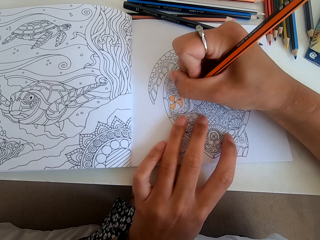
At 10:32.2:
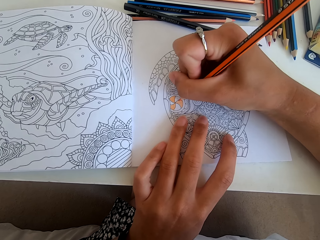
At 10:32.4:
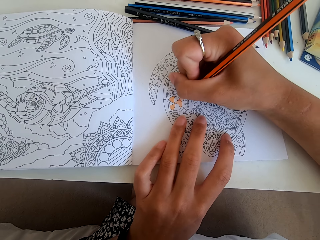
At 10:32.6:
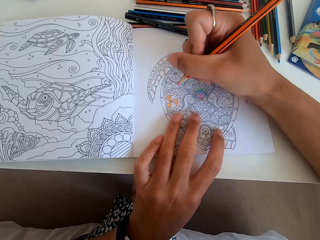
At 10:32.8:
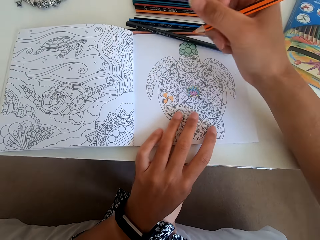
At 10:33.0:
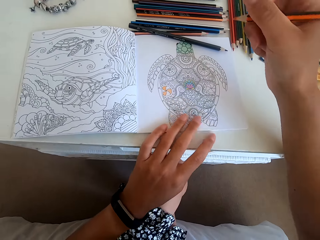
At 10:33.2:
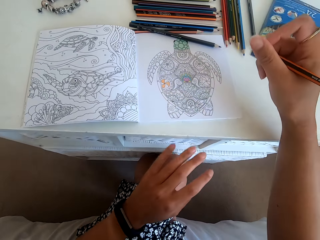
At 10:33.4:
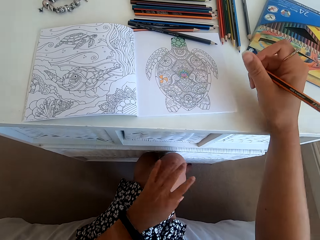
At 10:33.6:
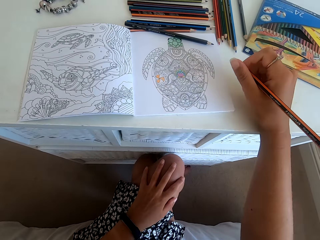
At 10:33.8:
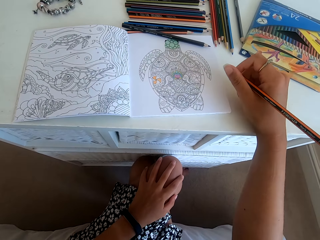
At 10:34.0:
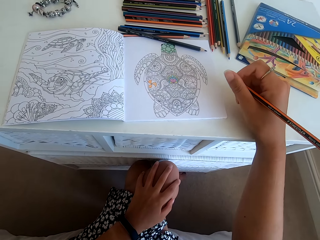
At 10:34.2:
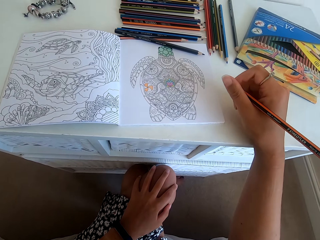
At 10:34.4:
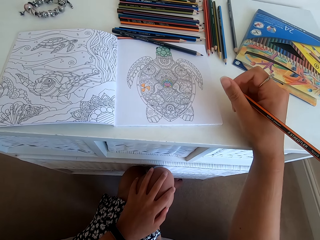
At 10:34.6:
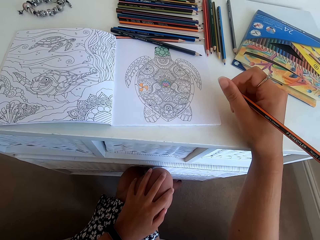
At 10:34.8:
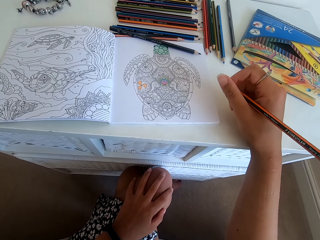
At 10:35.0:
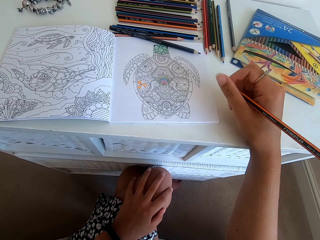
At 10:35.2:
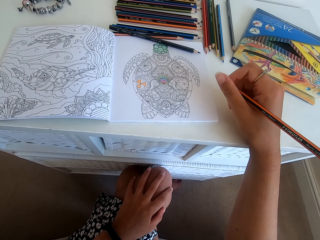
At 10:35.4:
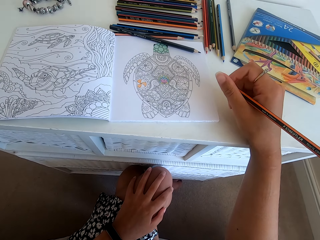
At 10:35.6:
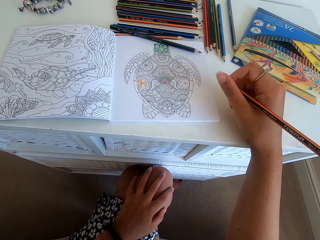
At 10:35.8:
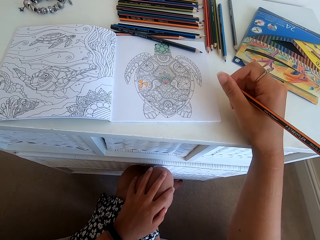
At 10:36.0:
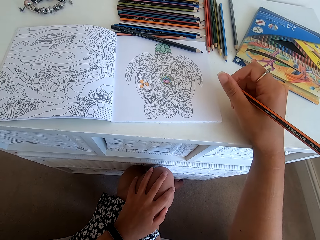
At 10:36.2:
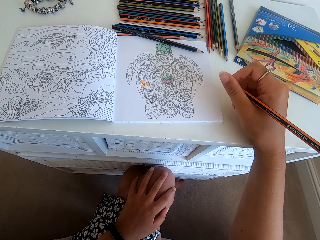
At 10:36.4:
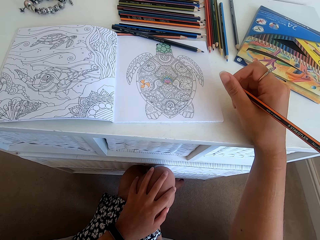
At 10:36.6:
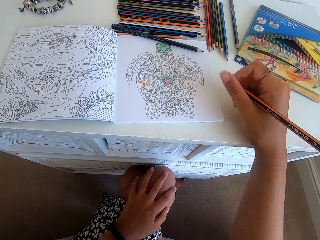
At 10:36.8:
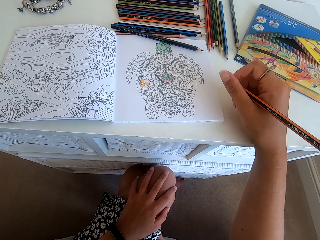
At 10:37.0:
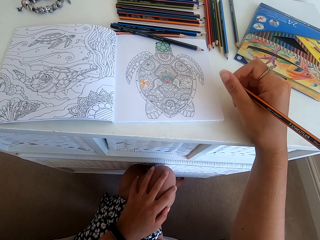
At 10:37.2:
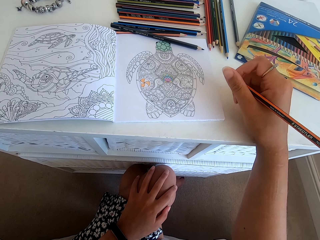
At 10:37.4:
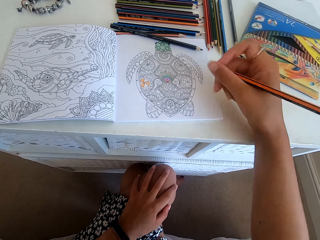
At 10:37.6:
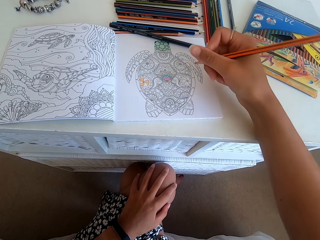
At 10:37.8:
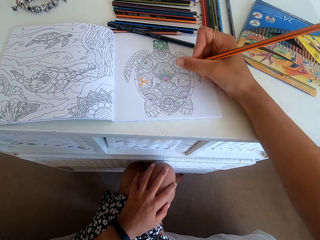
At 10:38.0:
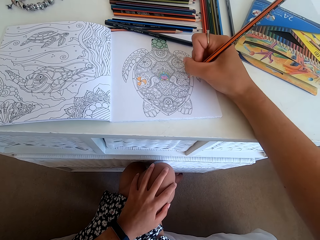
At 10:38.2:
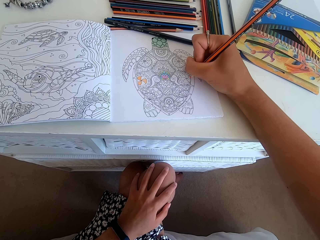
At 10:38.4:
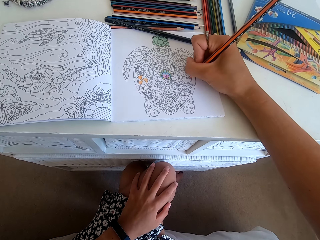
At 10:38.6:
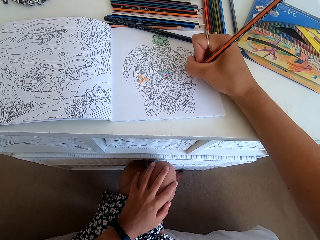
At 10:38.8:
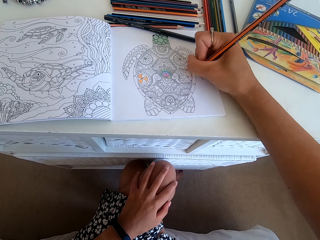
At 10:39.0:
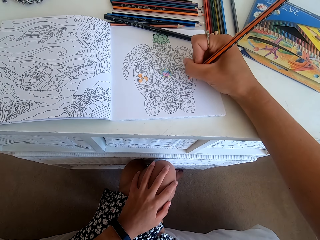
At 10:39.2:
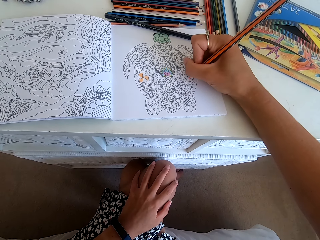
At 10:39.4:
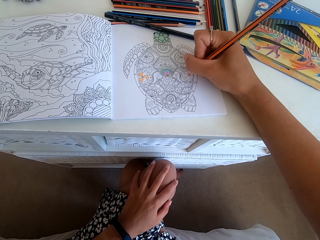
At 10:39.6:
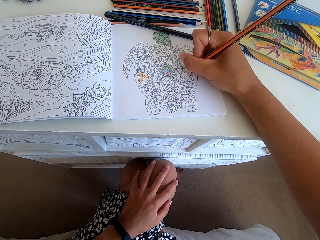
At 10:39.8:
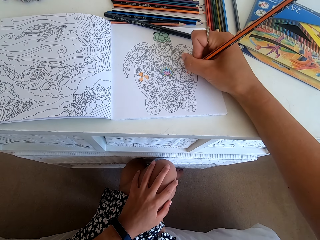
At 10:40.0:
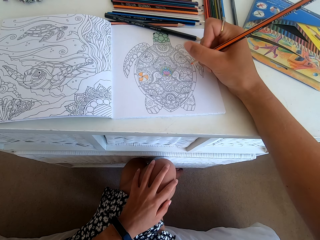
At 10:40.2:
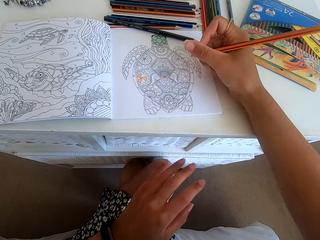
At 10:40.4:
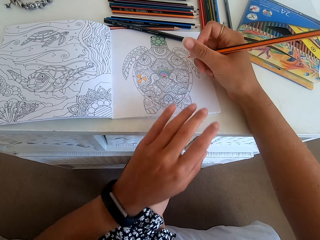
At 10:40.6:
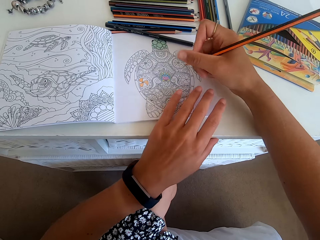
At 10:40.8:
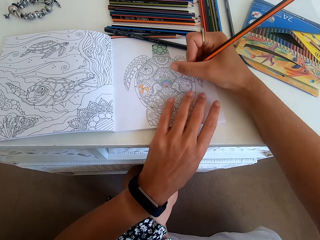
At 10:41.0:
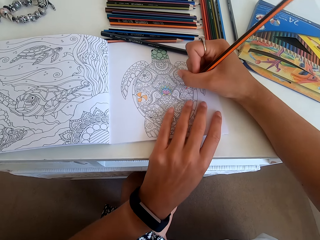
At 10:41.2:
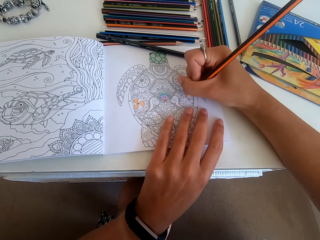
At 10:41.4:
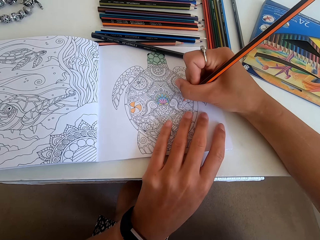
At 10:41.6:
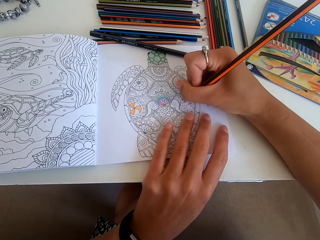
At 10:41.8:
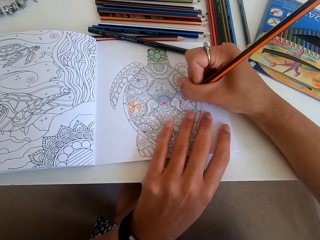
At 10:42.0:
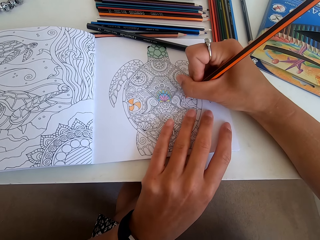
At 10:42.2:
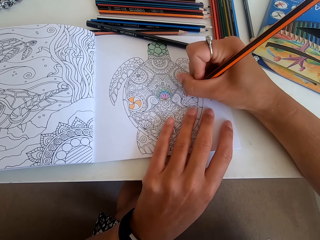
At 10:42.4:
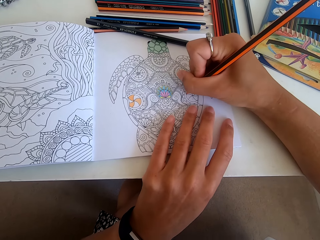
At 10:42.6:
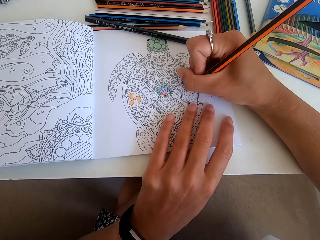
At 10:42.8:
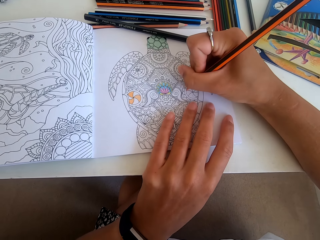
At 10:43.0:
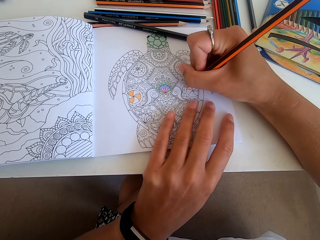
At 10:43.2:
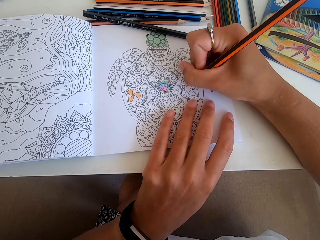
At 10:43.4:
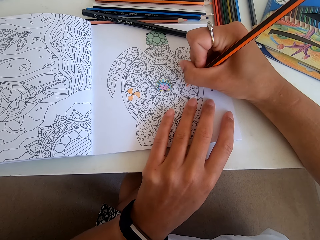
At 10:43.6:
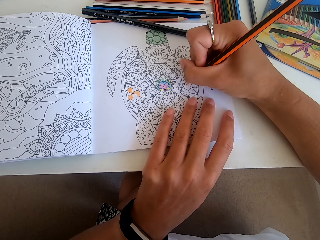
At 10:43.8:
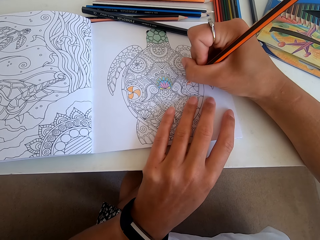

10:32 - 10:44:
The camera wearer stops to color the picture. They look at the picture. They color the picture.

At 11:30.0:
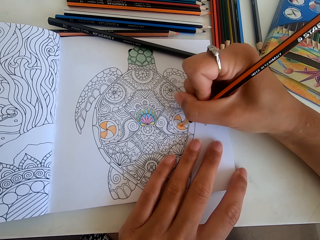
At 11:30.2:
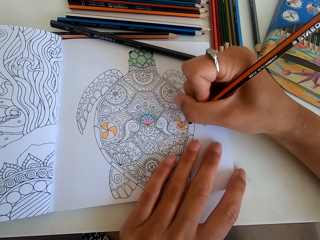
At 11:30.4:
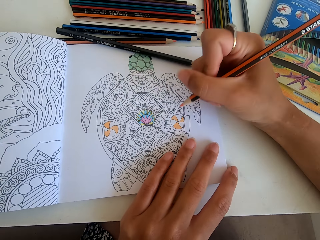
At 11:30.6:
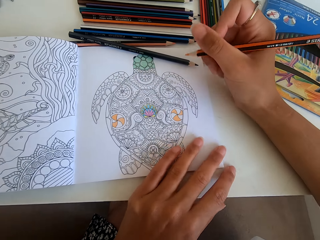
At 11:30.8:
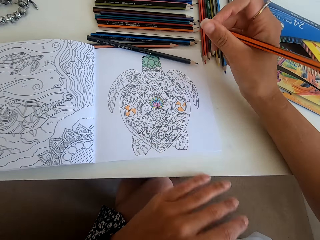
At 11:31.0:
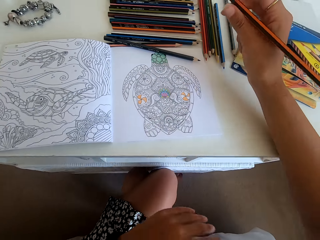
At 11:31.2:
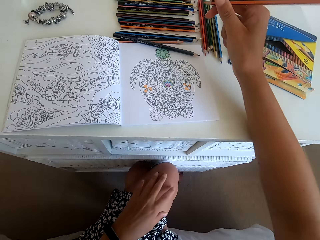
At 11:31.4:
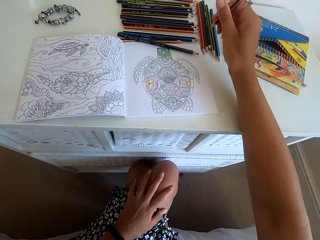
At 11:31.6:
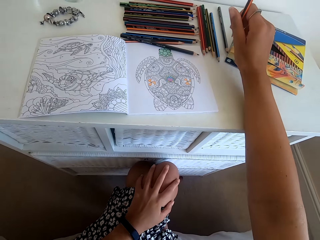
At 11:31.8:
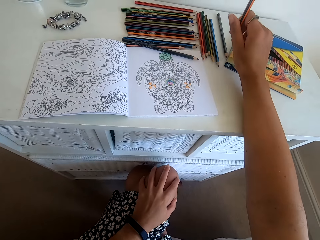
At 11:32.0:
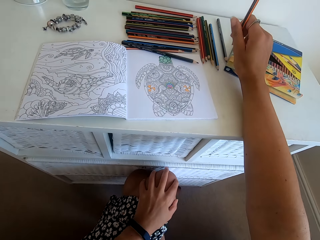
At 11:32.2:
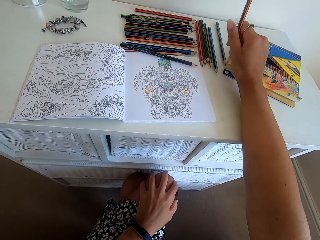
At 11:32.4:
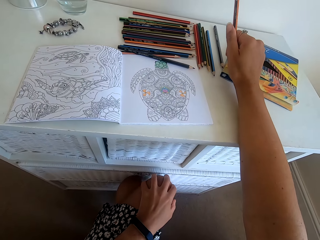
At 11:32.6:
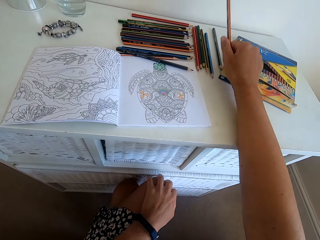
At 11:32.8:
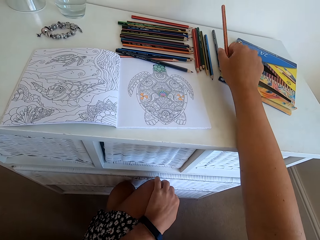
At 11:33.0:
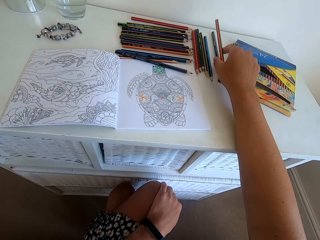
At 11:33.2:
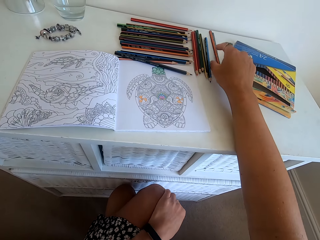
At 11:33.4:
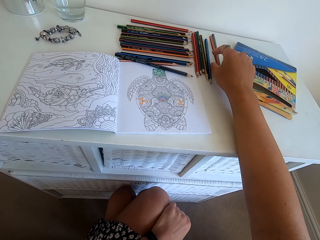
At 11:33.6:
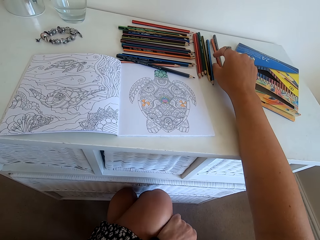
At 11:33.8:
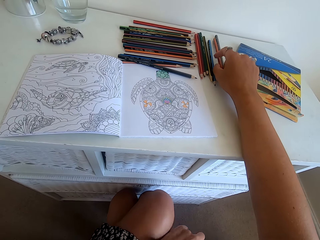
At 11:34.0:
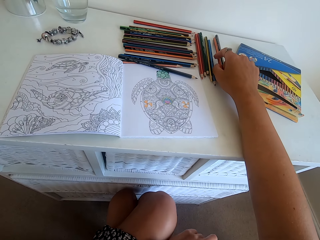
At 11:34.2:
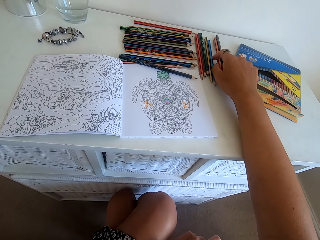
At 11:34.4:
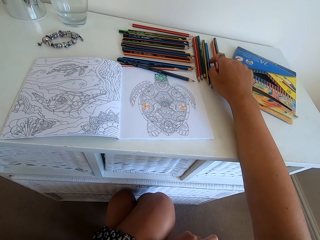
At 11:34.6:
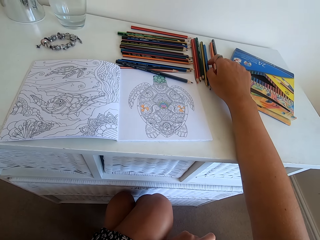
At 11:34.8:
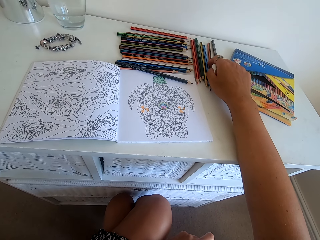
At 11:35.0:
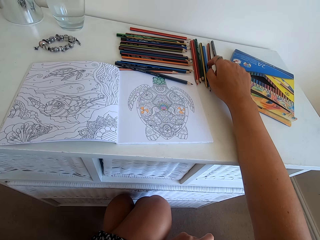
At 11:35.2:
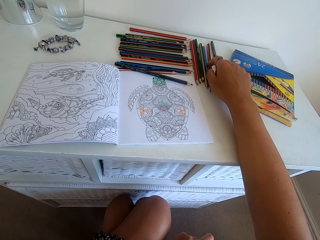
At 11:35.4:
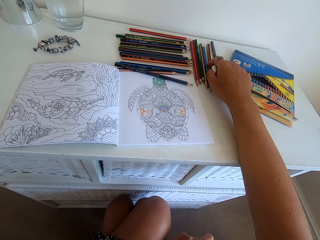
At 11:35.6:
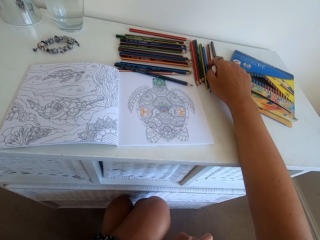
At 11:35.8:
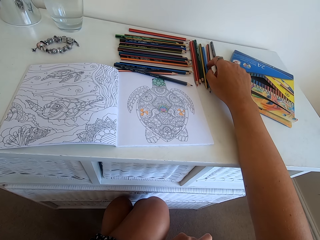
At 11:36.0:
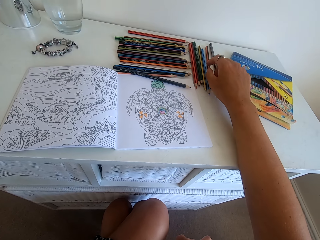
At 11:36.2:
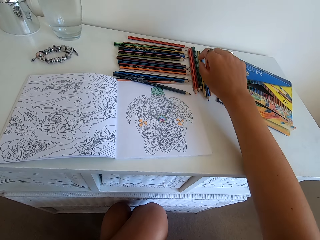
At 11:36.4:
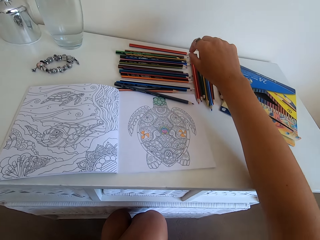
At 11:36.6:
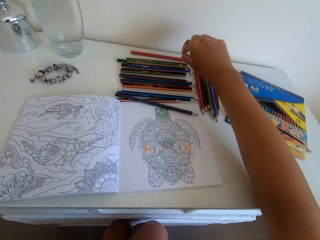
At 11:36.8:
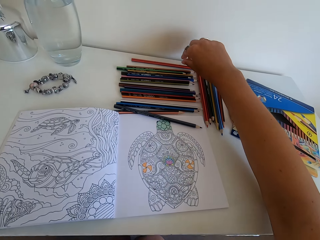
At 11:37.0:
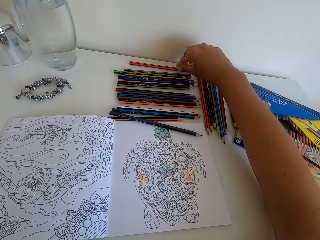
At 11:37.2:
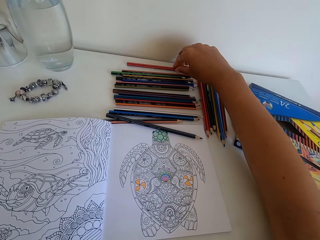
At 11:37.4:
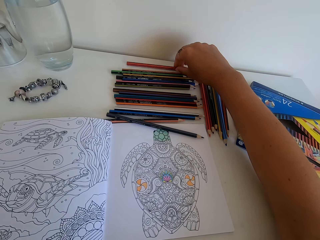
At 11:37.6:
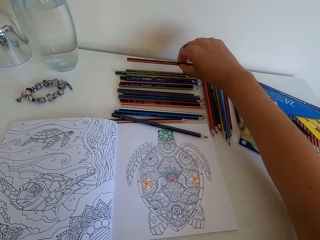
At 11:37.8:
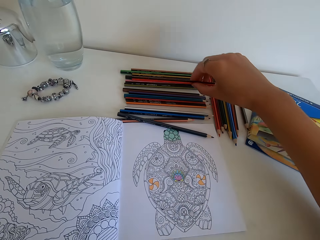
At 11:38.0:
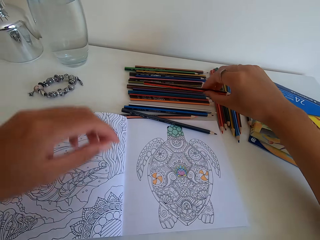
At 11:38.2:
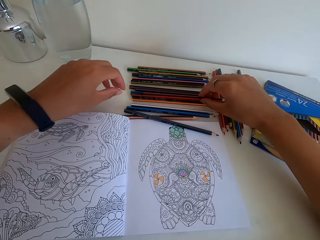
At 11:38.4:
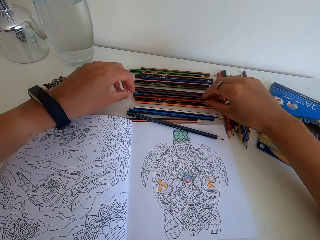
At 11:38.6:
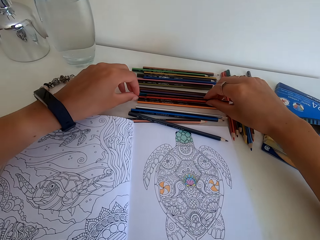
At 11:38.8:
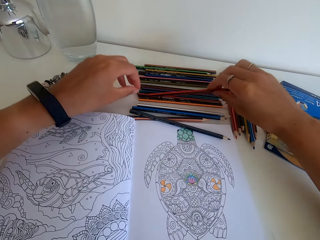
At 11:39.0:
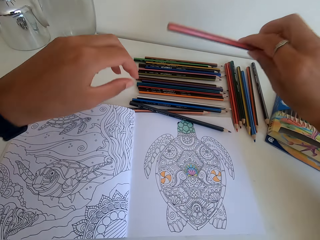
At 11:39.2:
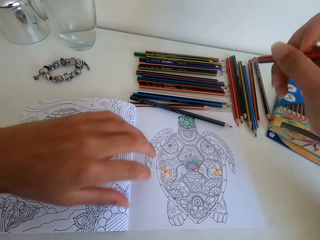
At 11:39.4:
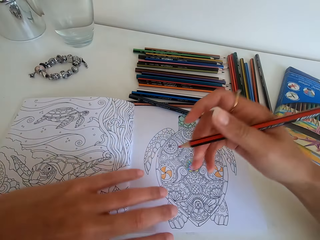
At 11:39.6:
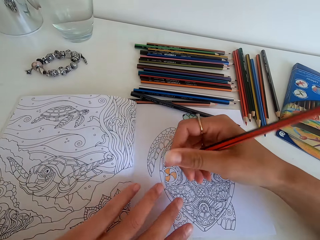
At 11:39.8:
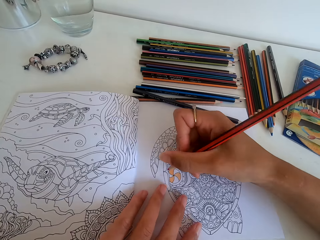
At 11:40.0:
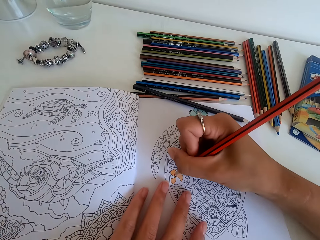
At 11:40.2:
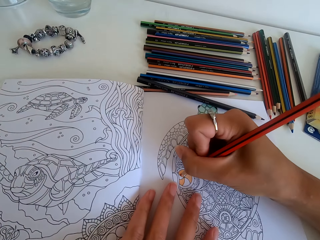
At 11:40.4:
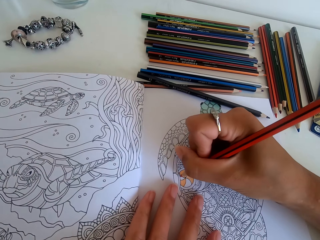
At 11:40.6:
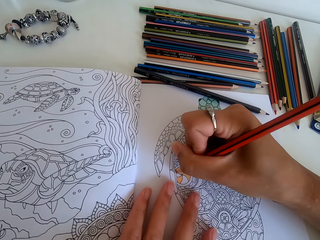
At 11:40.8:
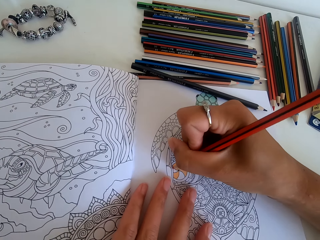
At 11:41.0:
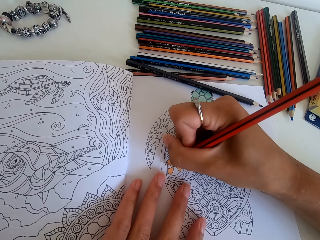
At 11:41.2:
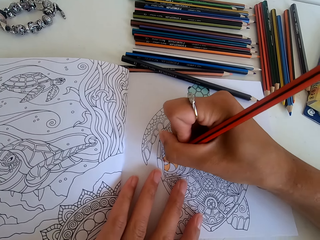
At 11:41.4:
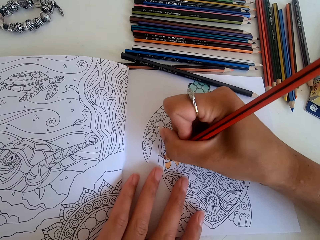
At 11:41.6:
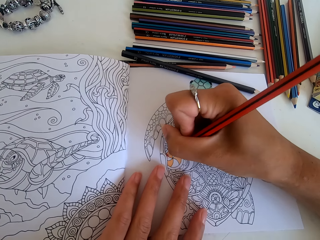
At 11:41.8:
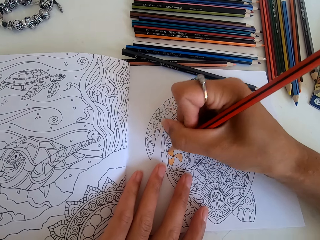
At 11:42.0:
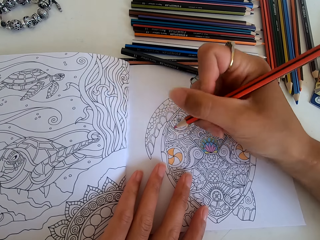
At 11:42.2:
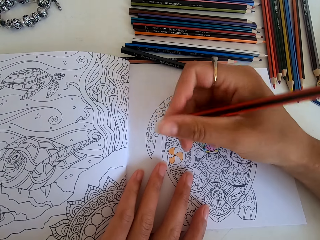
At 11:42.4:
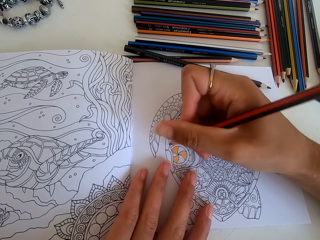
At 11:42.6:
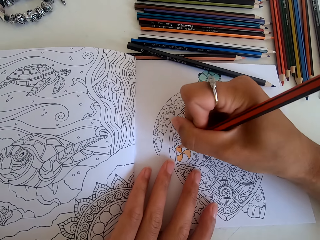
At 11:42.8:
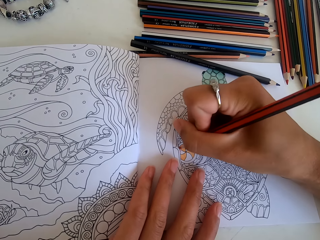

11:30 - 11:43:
The camera wearer stops to color the picture. They put the color pencil down on the table. They pick another color pencil from the table. They color the picture.
